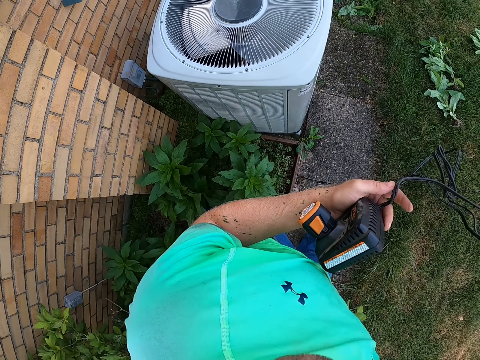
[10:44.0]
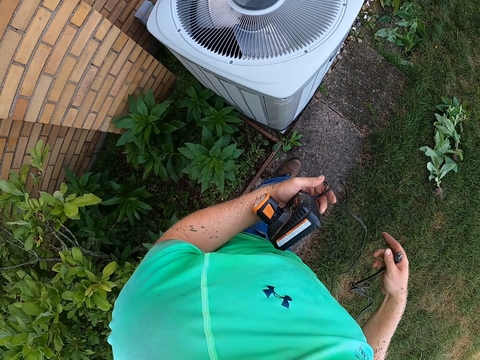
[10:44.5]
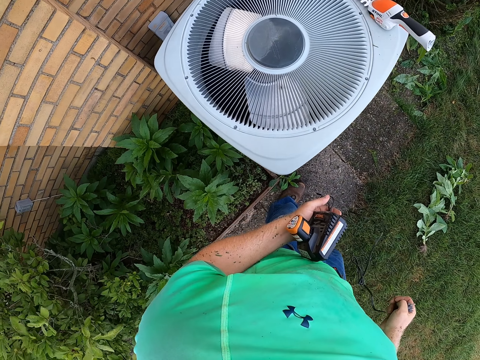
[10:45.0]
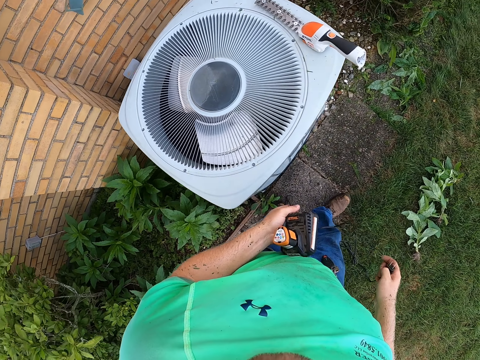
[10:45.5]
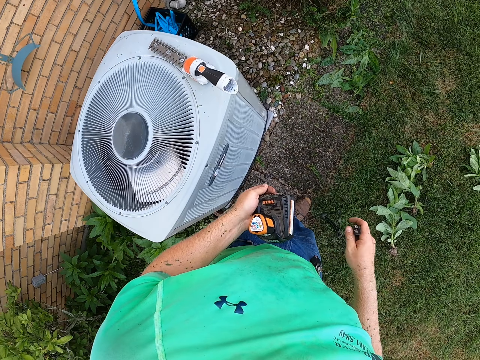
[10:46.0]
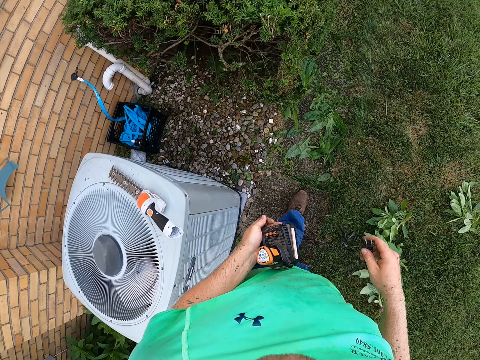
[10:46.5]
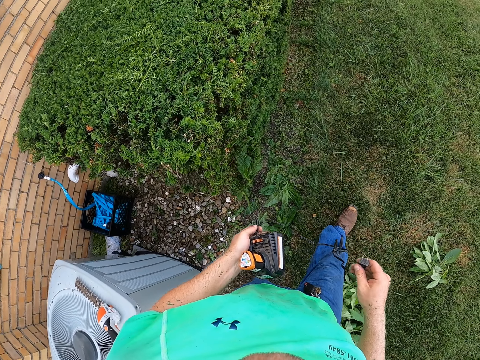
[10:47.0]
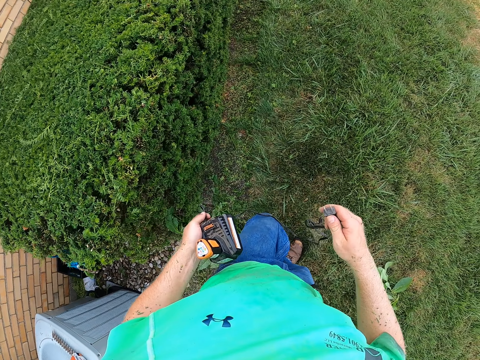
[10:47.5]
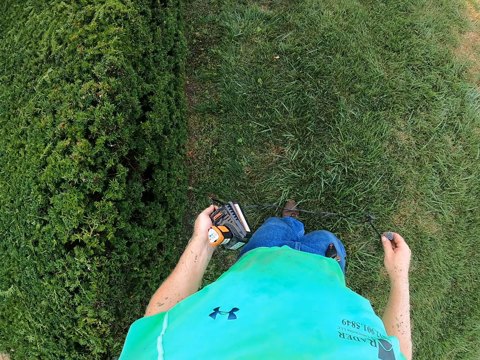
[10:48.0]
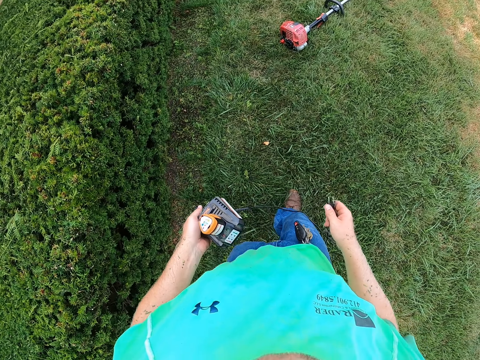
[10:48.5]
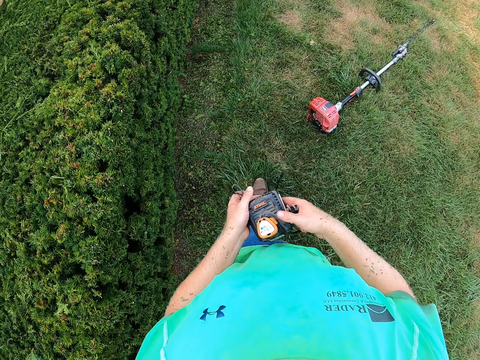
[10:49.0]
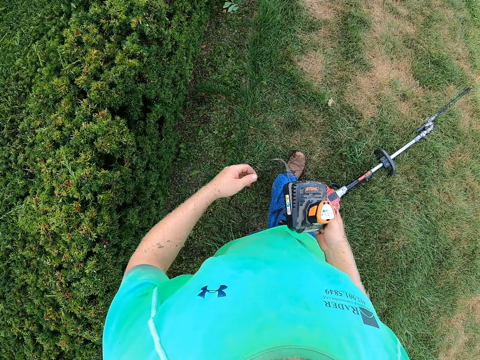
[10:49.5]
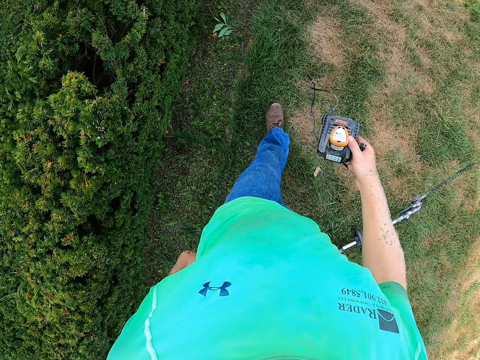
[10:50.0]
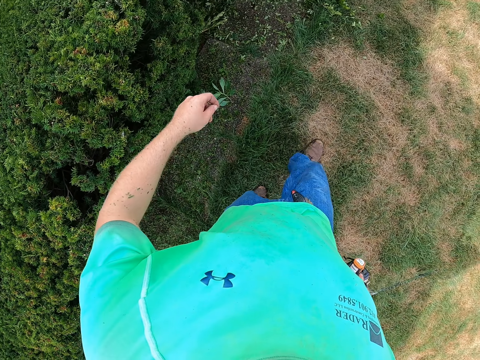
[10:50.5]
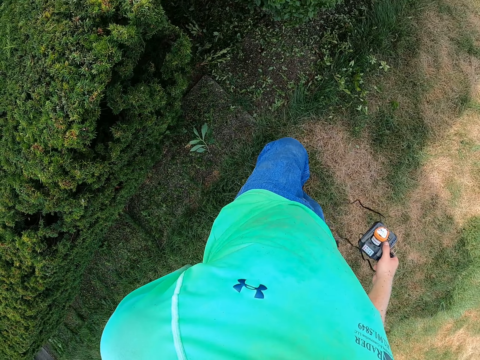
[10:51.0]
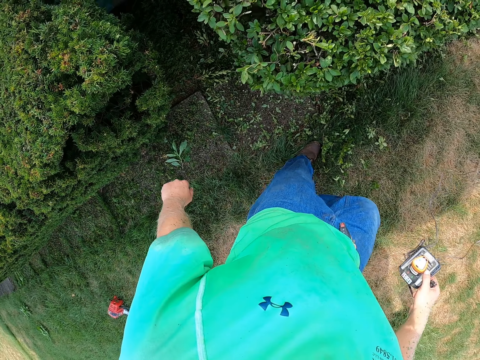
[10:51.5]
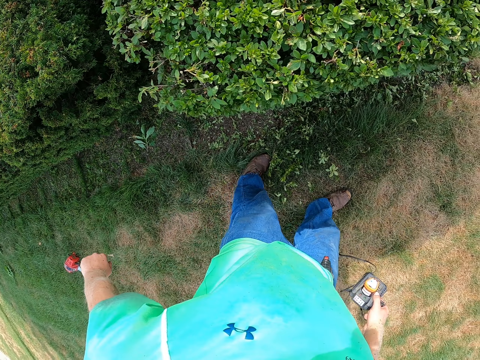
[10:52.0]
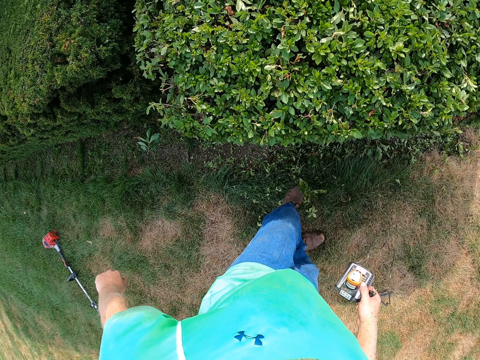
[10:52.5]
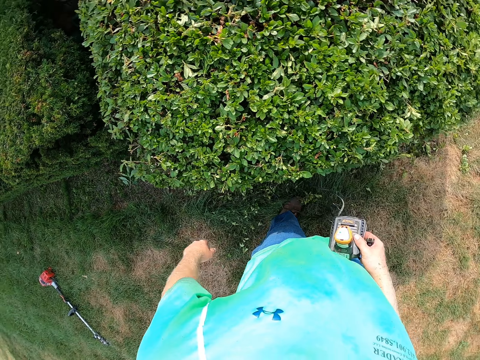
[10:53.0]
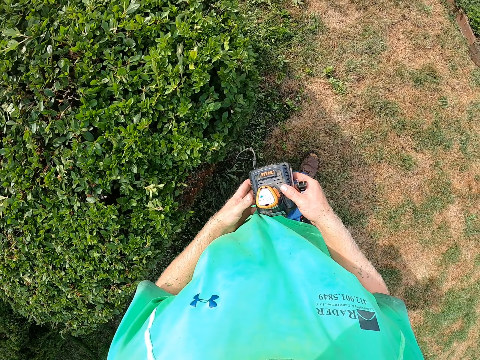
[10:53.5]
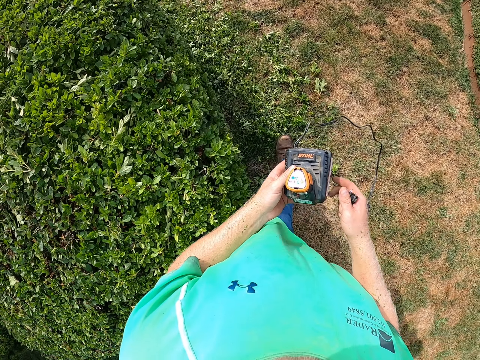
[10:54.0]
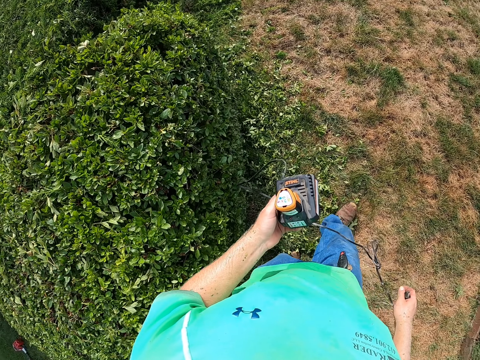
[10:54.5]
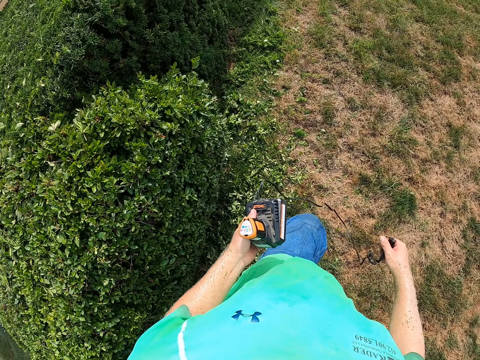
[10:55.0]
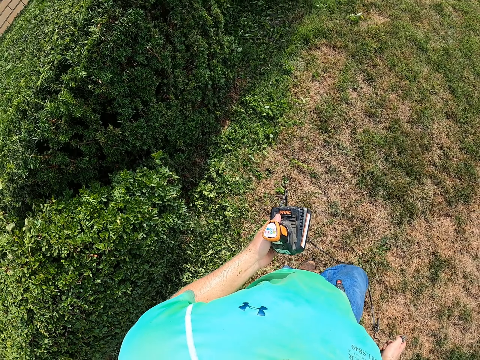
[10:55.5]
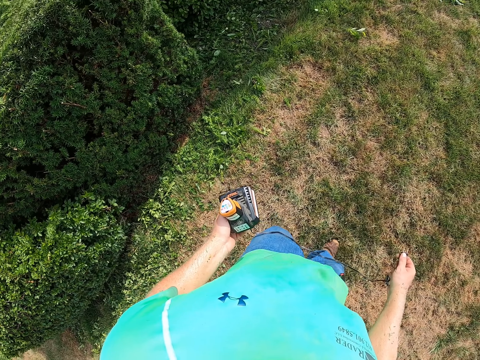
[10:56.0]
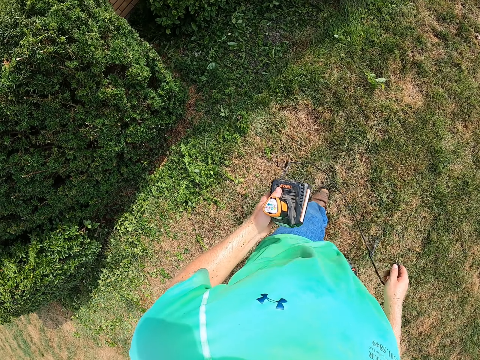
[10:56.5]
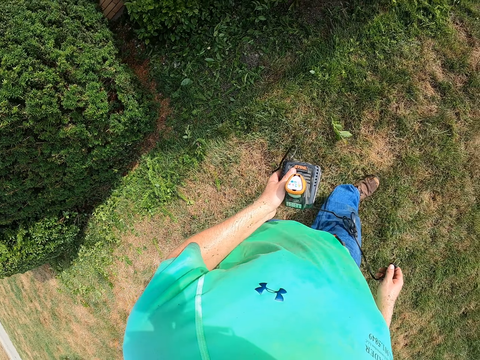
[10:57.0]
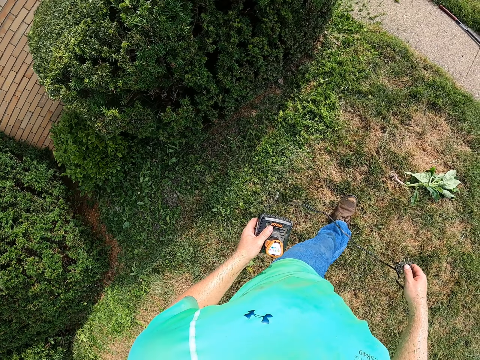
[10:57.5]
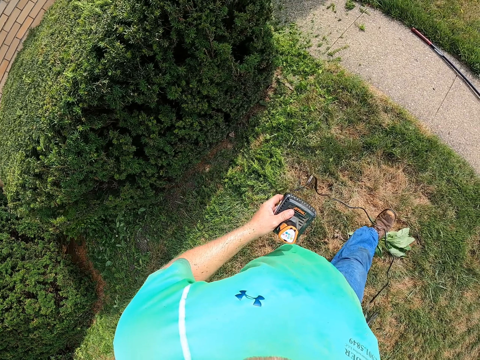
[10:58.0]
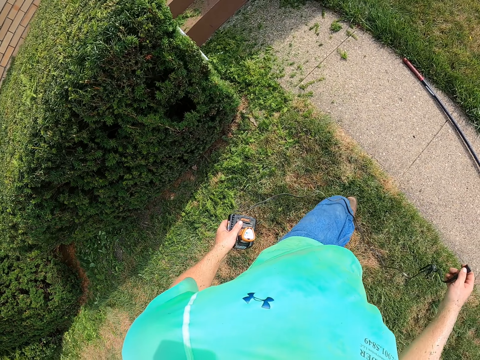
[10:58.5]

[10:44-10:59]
The camera wearer transfers the grass trimmer battery with the charger from his left hand to his right hand. He turns his body. He transfers the grass trimmer battery with the charger from his right hand to his left hand.

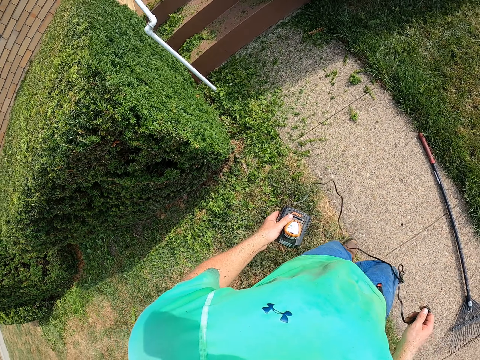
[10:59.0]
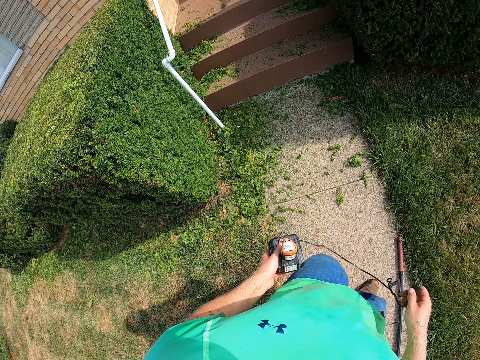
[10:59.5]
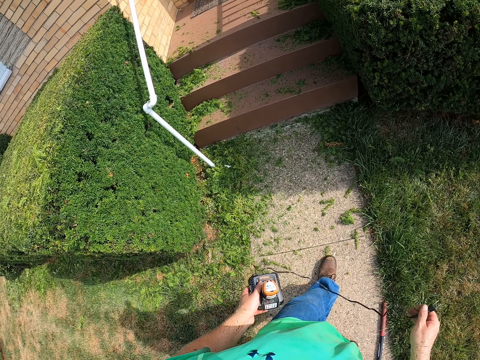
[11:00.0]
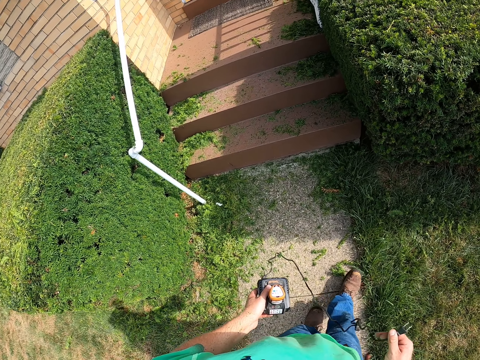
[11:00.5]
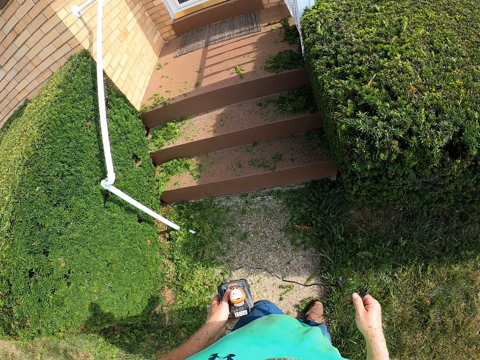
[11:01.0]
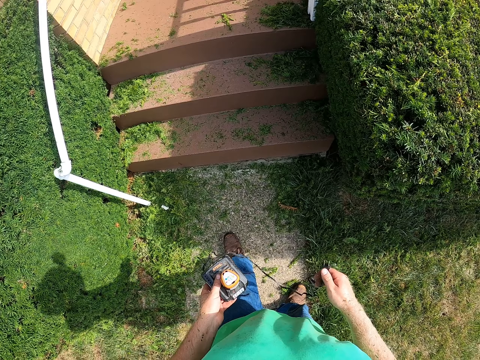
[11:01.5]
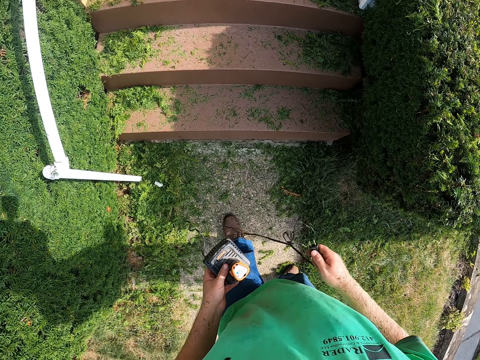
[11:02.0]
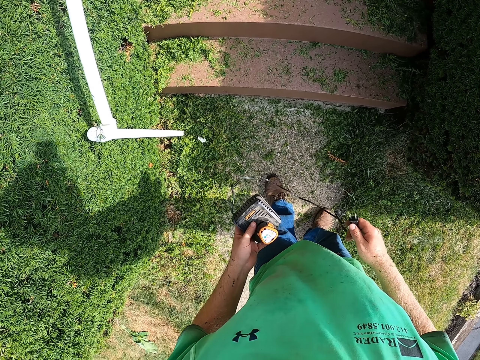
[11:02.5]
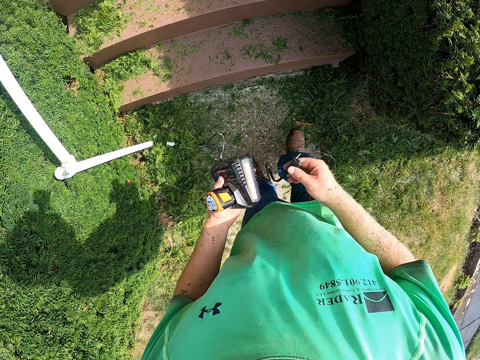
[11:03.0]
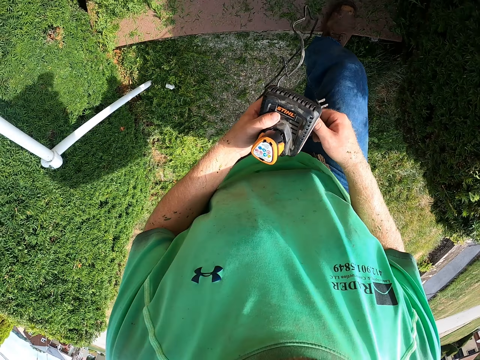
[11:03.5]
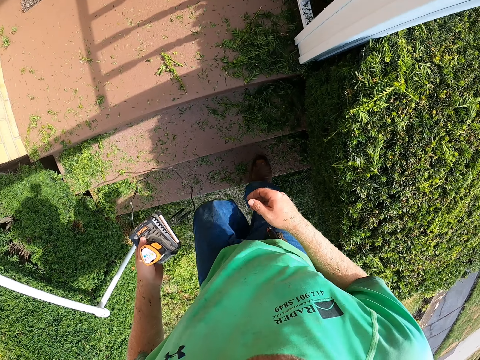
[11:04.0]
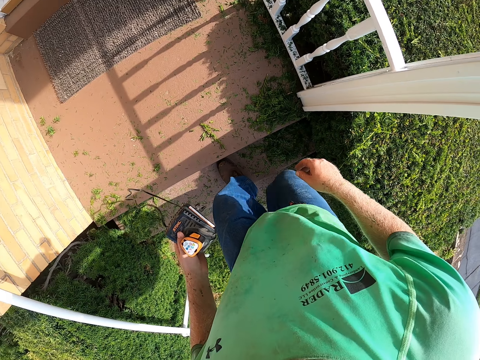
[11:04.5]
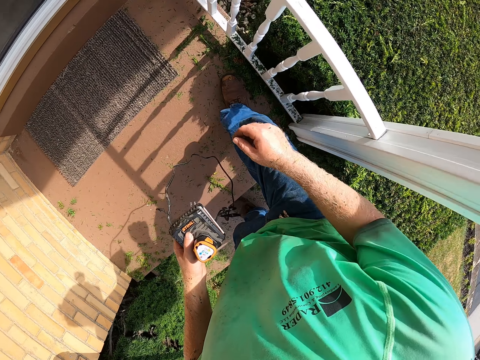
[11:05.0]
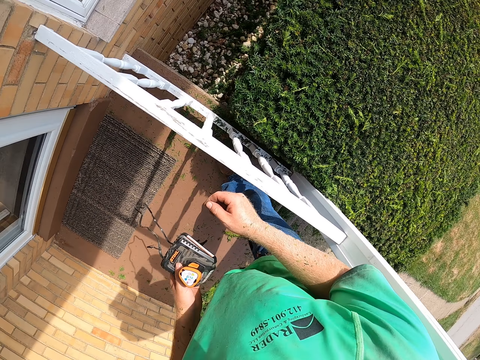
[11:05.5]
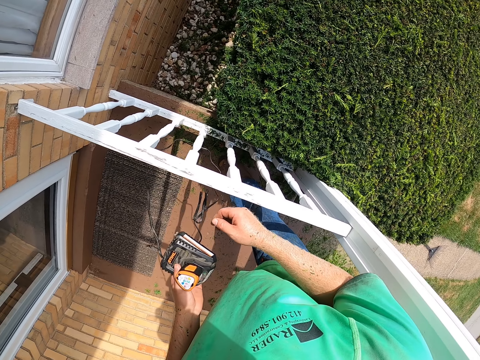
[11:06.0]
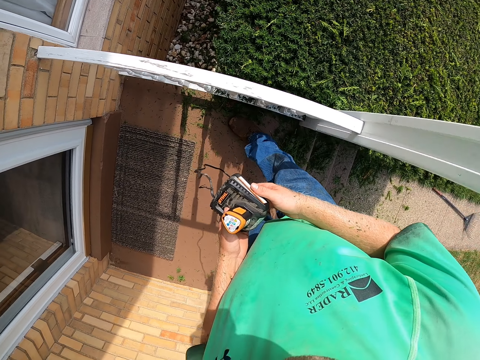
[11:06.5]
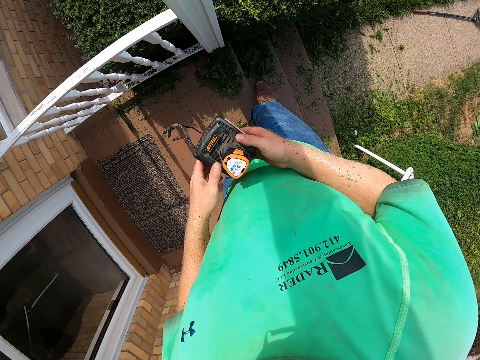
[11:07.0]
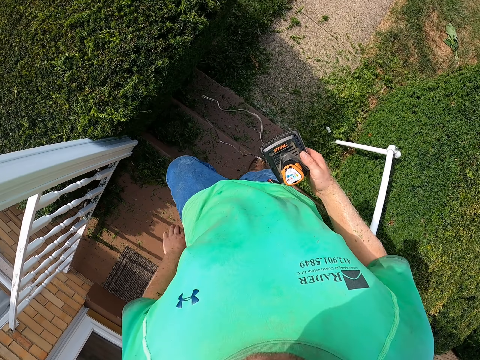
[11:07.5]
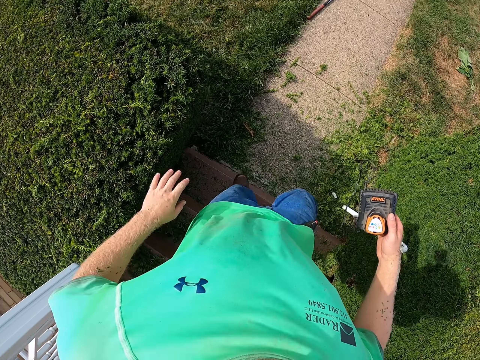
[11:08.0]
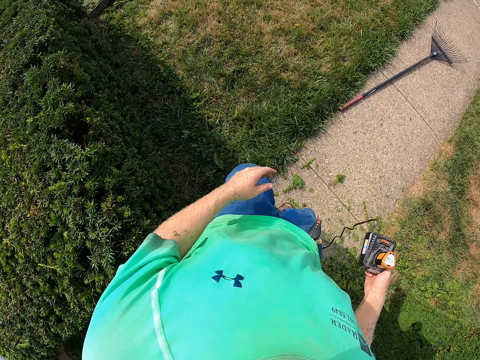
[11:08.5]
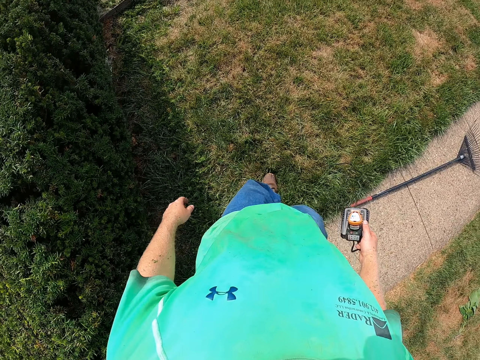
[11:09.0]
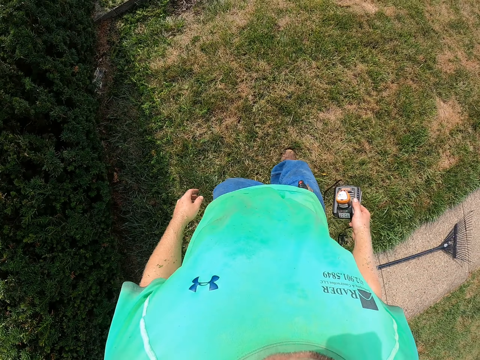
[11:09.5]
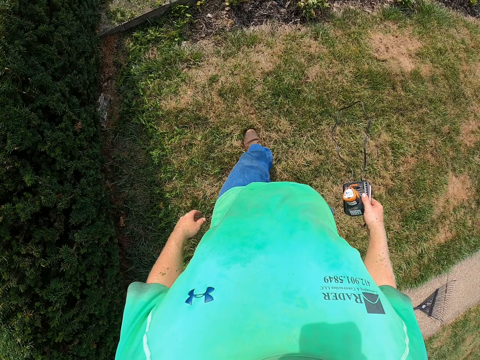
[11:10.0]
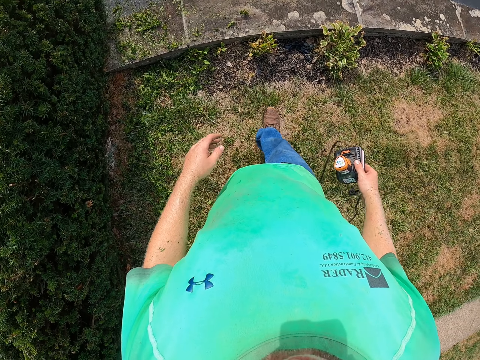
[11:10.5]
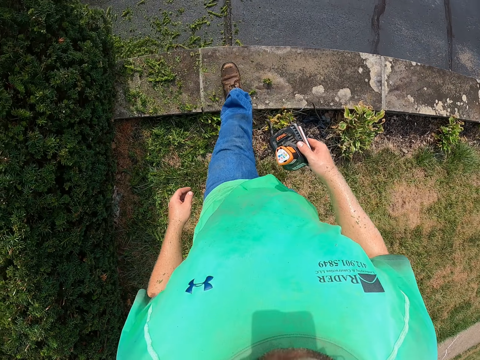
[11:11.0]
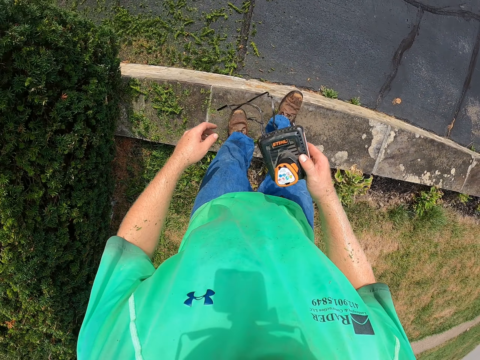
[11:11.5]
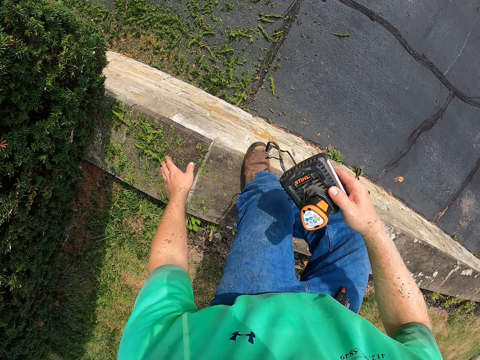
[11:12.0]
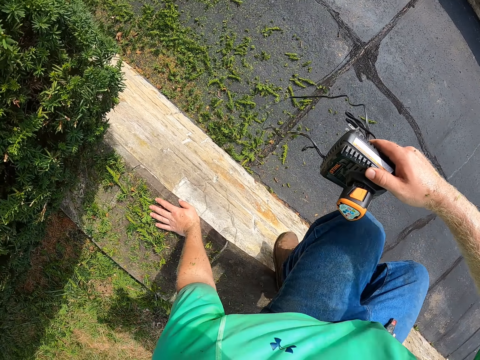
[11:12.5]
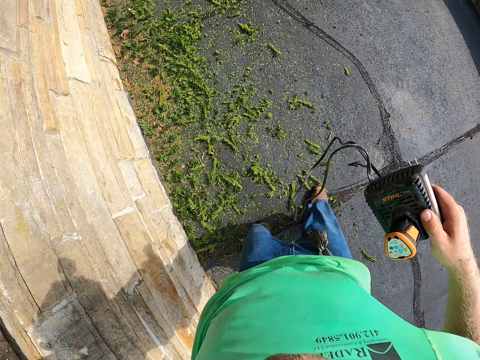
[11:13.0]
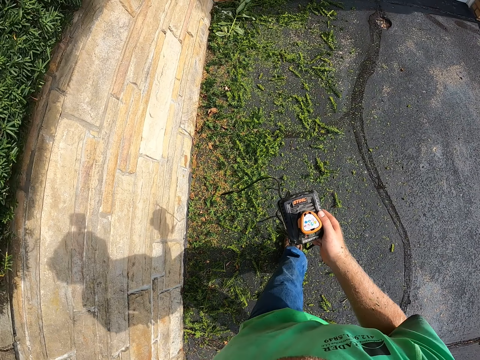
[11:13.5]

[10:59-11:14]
The camera wearer transfers the plug from his right hand to his left hand. He walks up some steps. He transfers the grass trimmer battery with the charger from his left hand to his right hand. He walks down the steps. He walks around. He steps on a brick wall. He jumps down from the brick wall.
